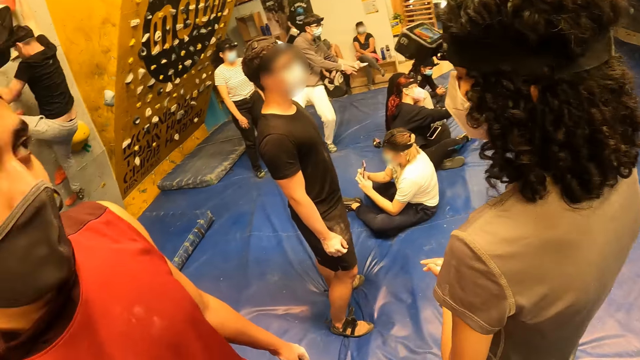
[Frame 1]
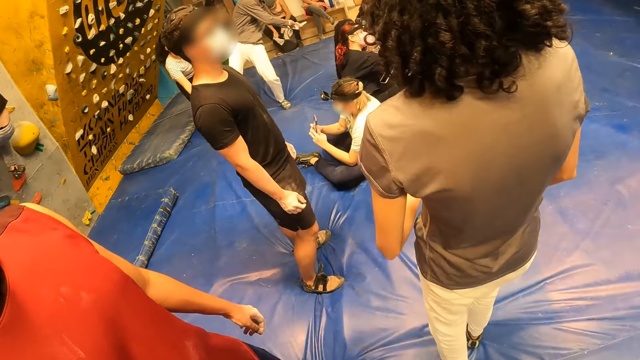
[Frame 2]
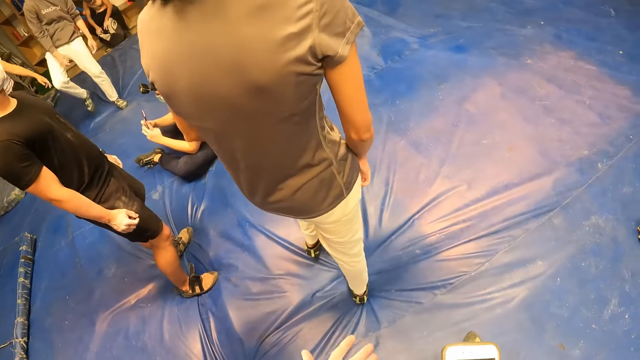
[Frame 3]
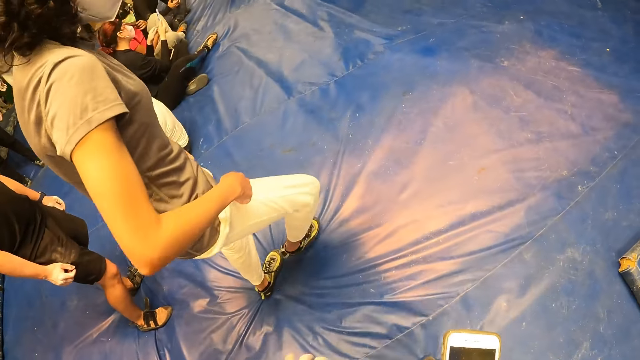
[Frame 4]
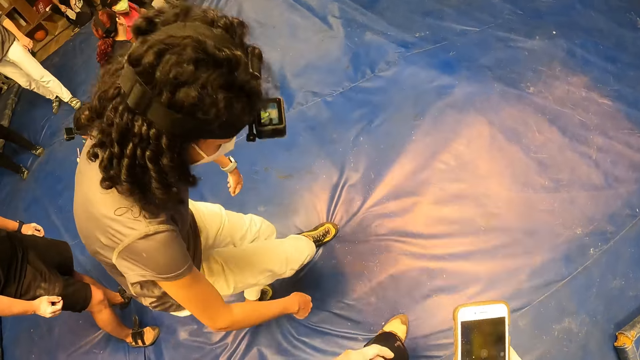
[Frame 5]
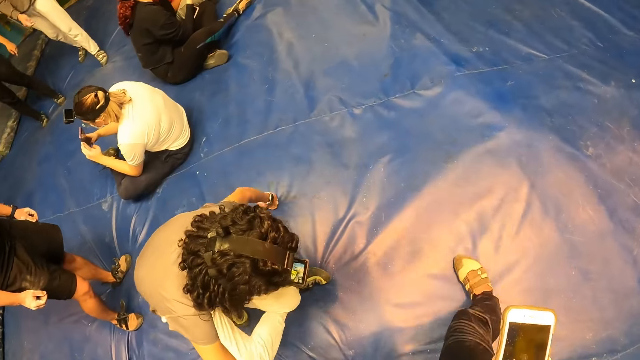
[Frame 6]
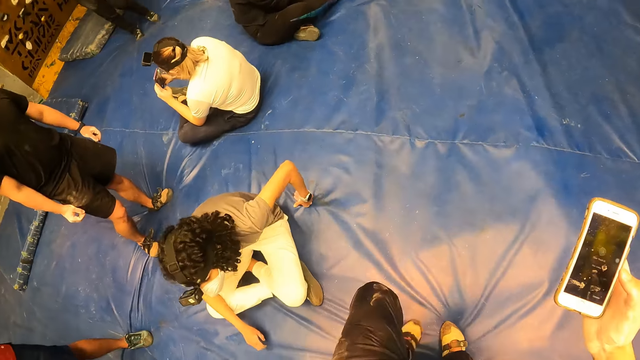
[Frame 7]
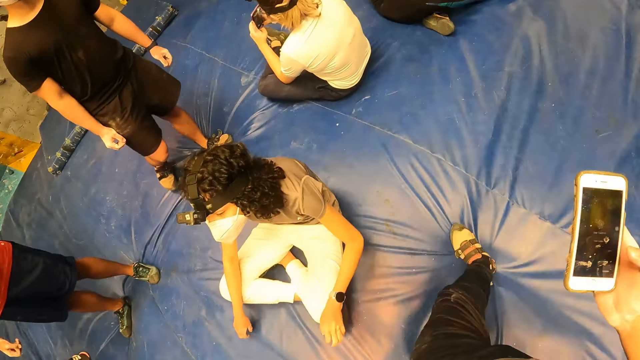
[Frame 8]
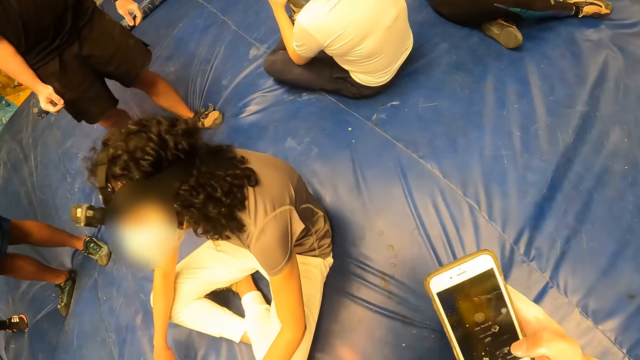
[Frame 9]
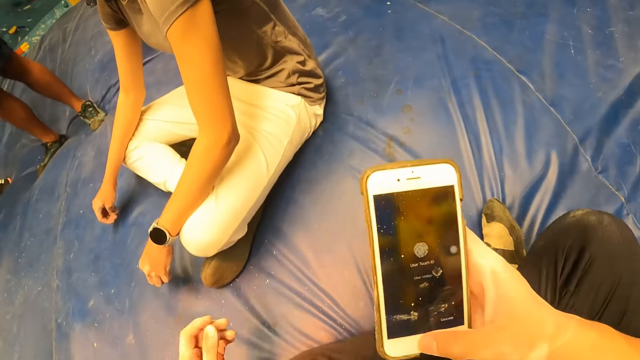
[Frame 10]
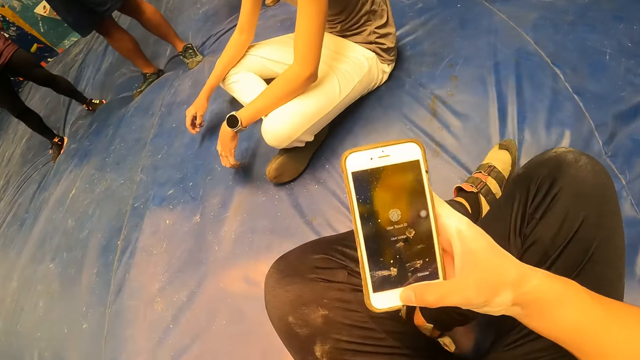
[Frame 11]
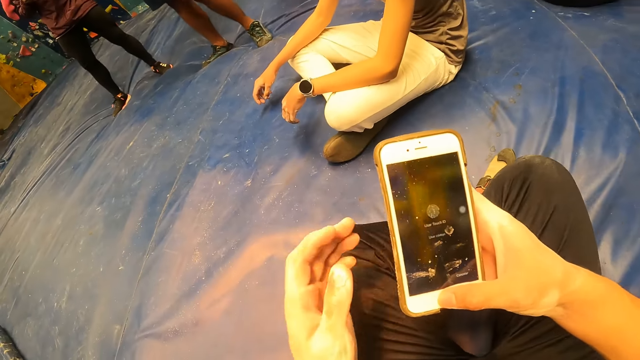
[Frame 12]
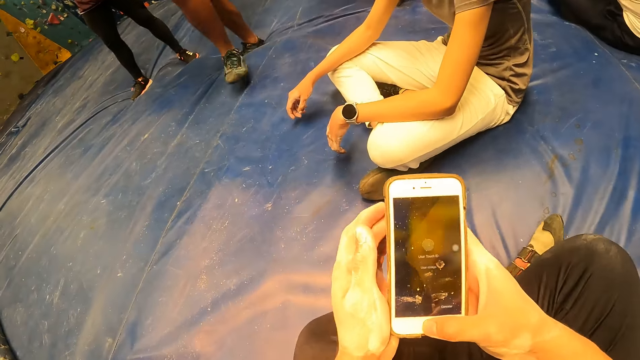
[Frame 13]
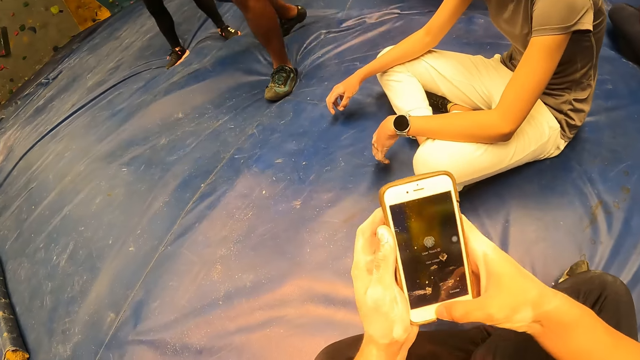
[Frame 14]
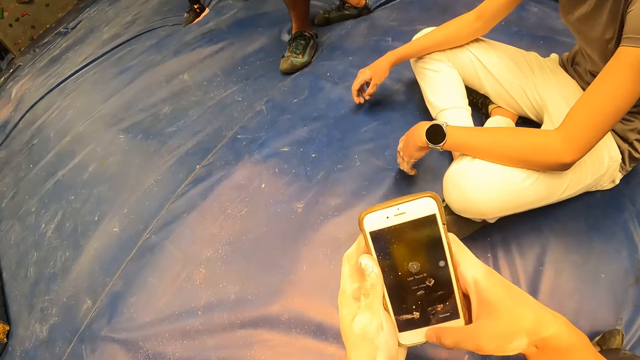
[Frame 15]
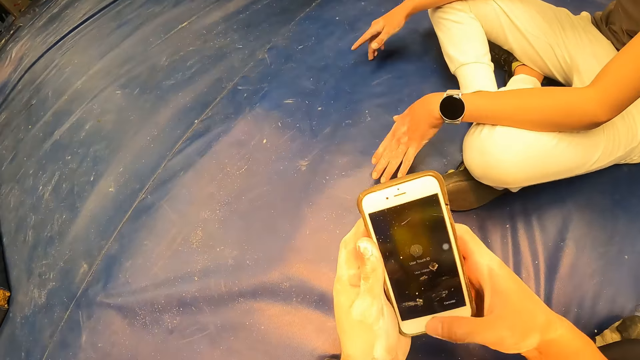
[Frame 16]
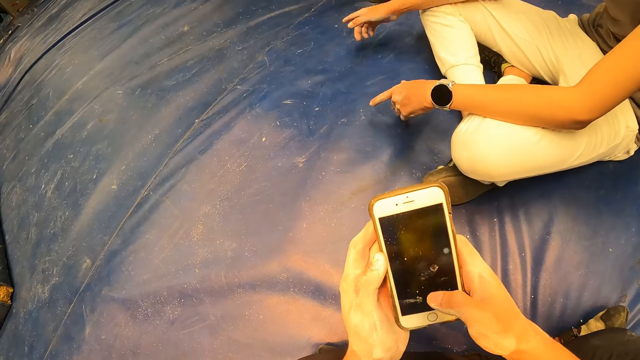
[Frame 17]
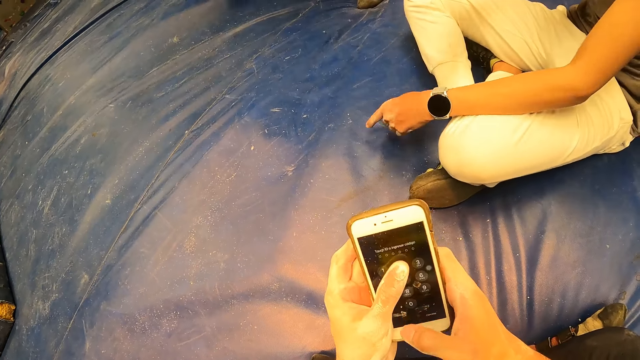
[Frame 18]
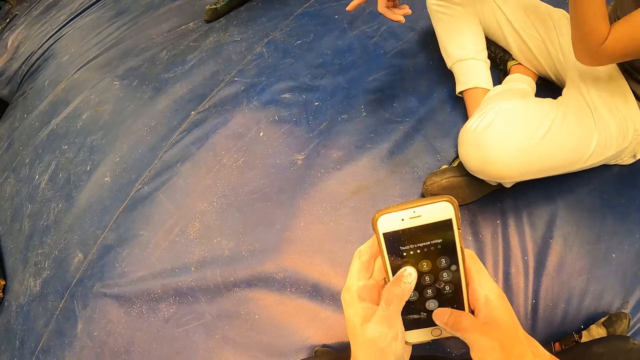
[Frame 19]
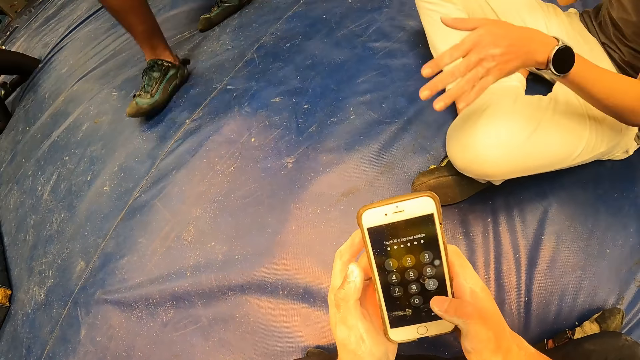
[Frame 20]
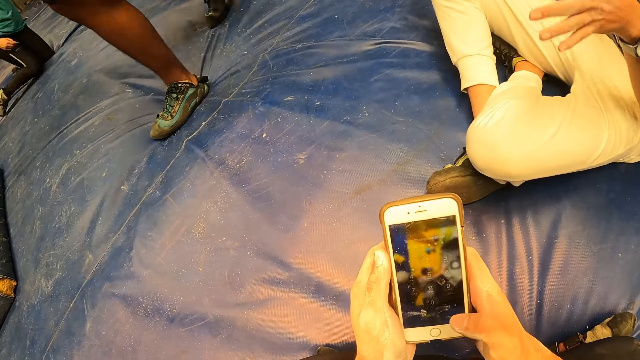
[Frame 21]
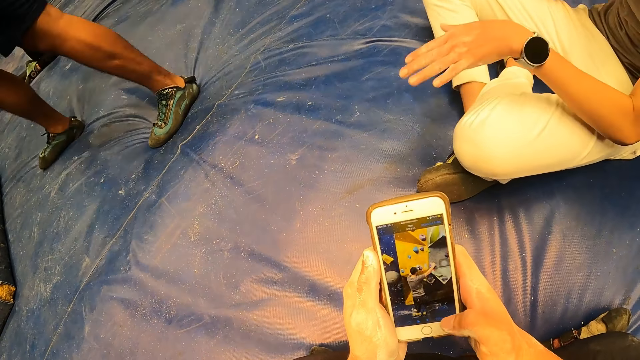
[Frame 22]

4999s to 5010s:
The camera wearer turns to the side. A woman sits on the foam. The camera wearer interacts with the woman. He sits on the foam. He operates the phone with his right hand. He operates the phone with both hands.

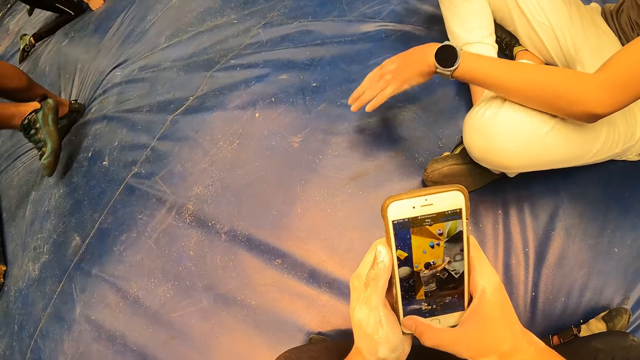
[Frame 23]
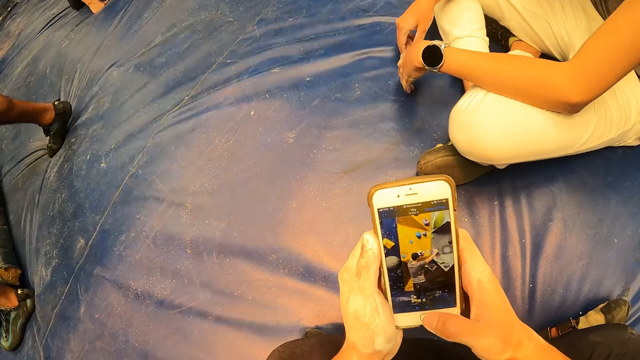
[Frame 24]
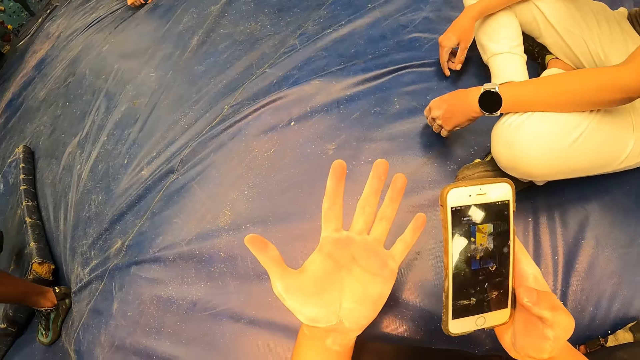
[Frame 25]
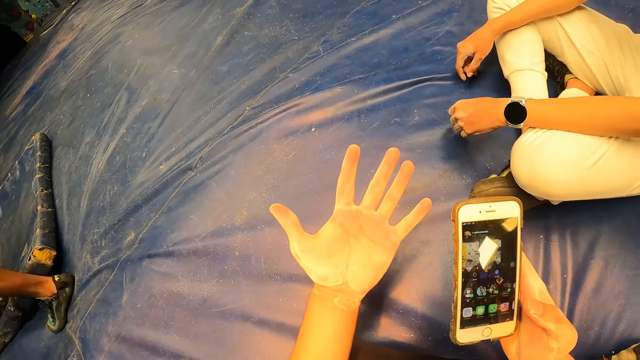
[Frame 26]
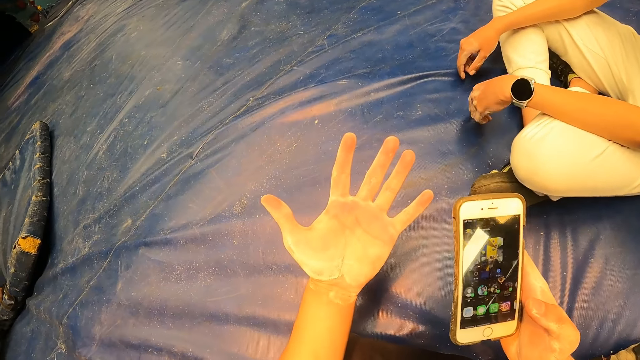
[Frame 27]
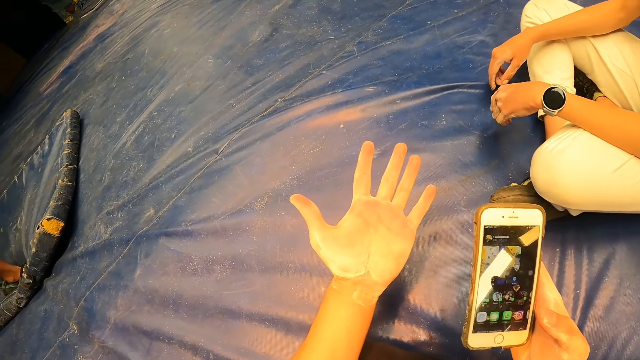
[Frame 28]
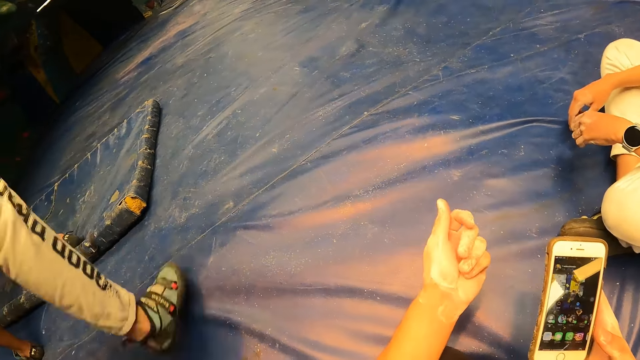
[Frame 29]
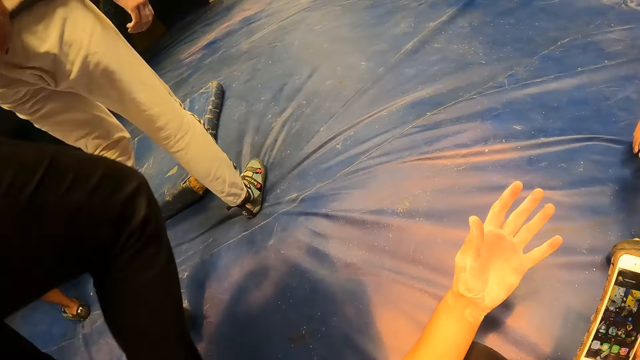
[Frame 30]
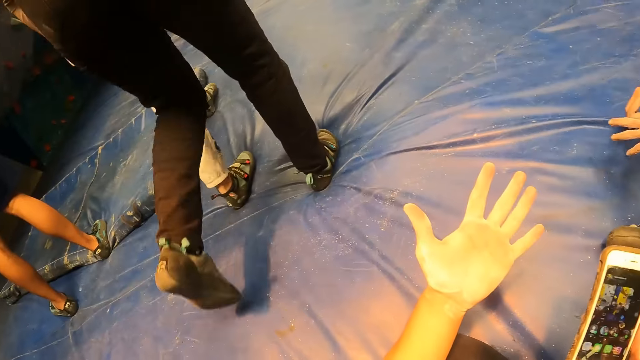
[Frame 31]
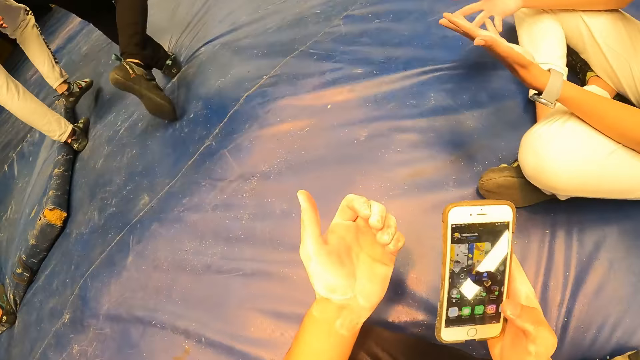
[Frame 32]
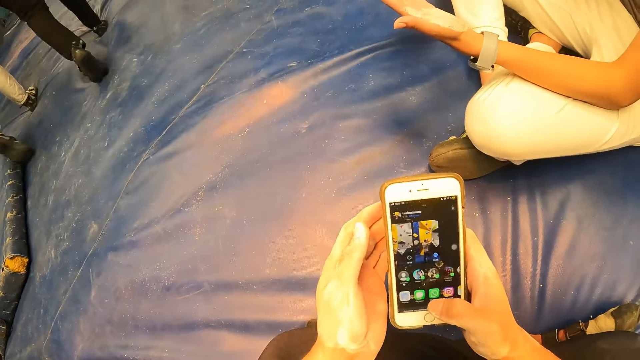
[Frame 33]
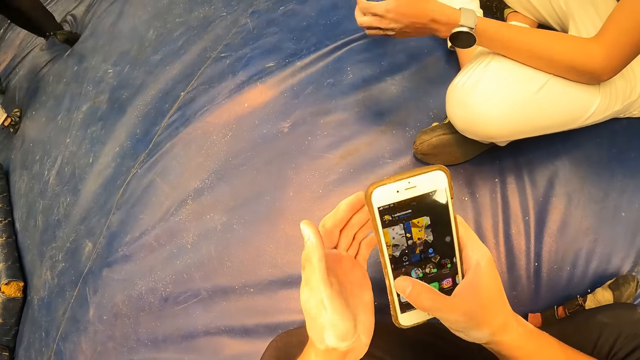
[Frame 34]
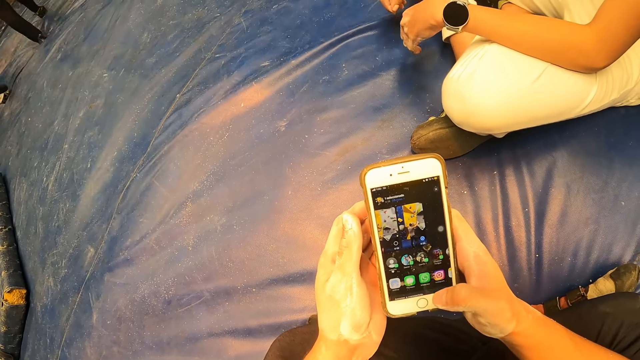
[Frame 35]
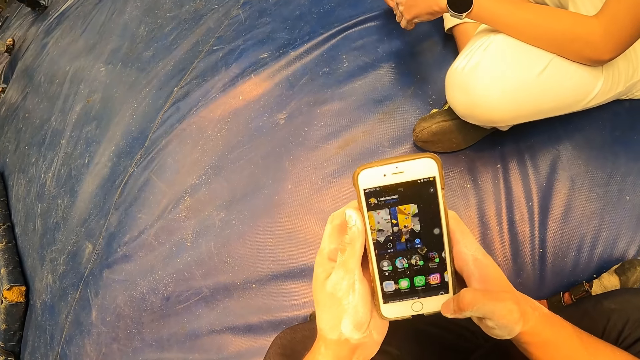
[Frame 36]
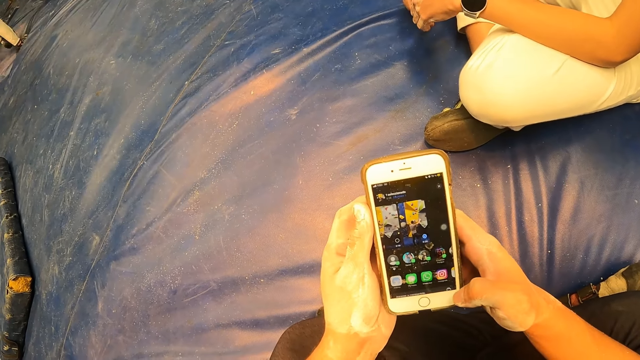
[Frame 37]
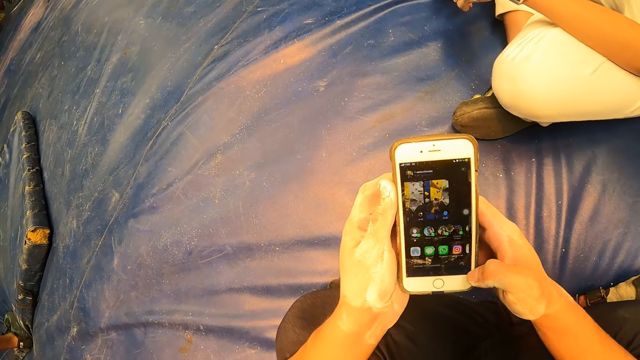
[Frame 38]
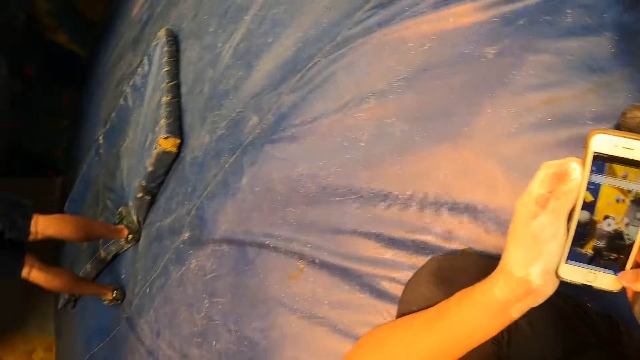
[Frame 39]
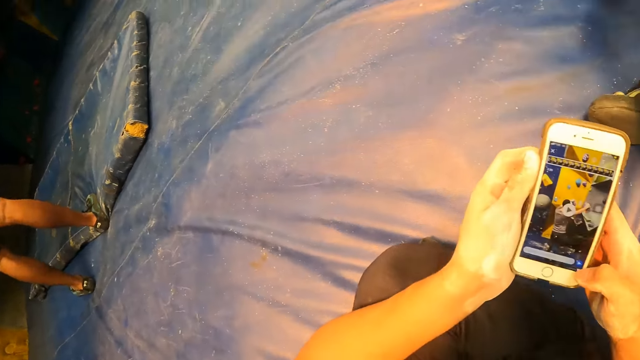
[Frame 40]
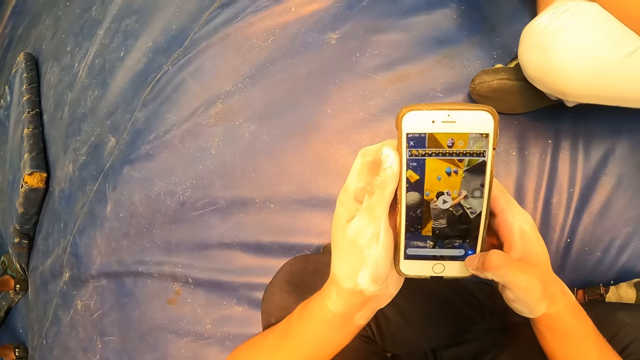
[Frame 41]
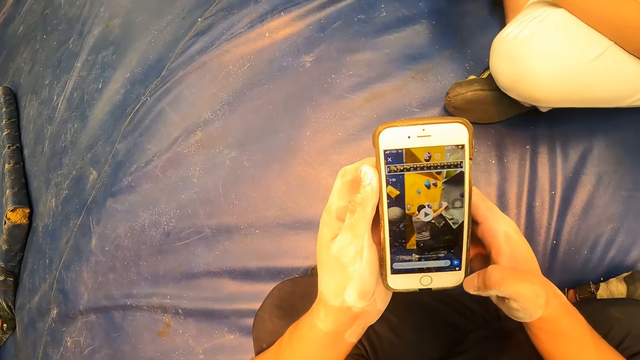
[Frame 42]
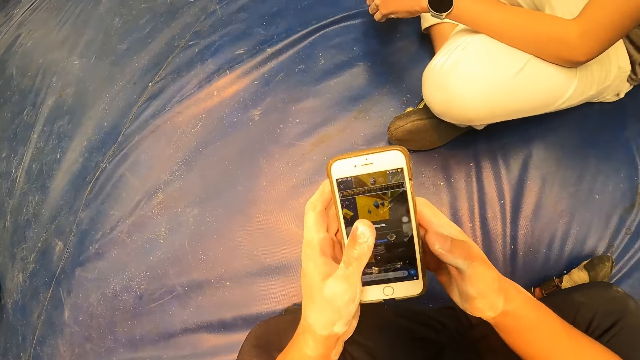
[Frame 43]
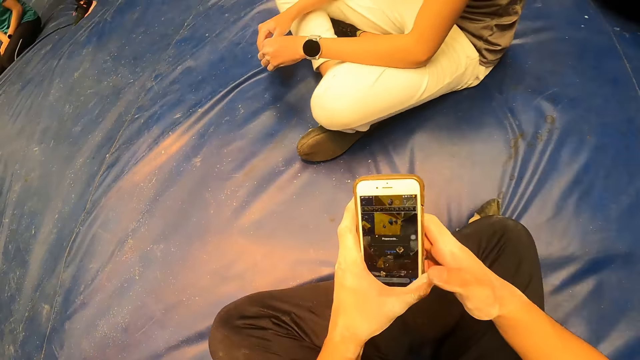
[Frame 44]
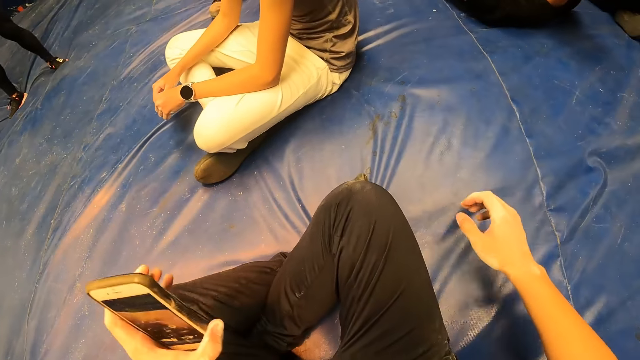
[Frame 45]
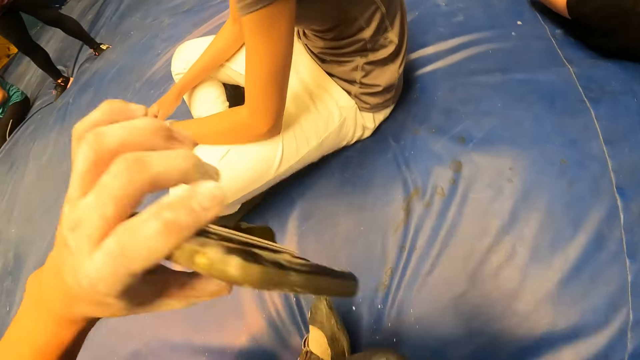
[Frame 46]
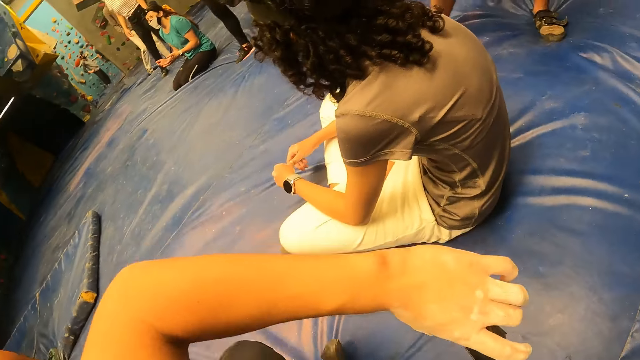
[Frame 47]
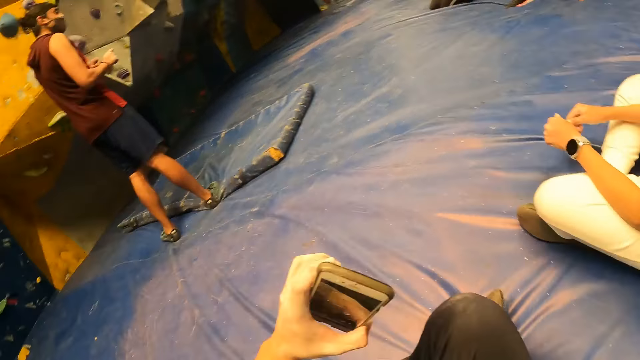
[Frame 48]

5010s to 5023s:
The camera wearer stretches an arm. He turns to the side. He operates the phone with his right hand. He turns to the side. He operates the phone. He passes the phone from his right hand to his left hand. He places his right hand on the foam.
